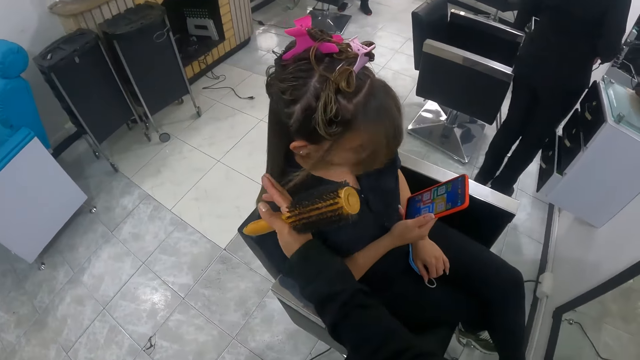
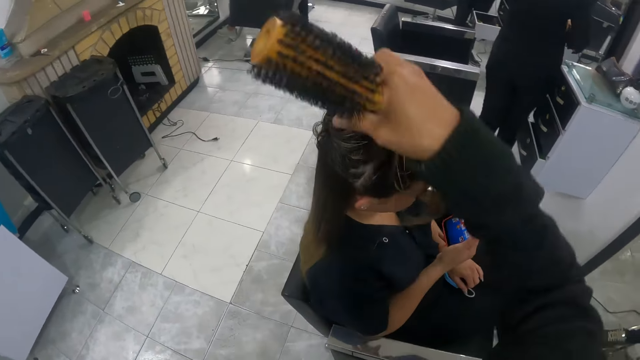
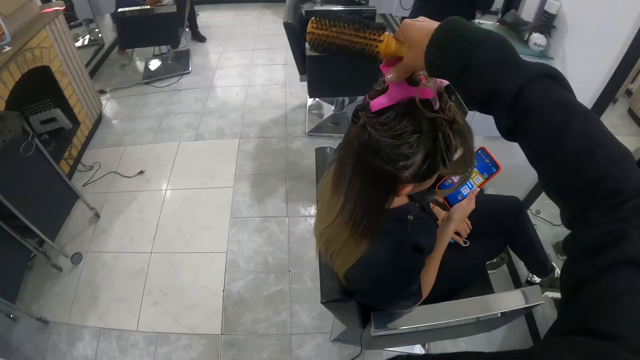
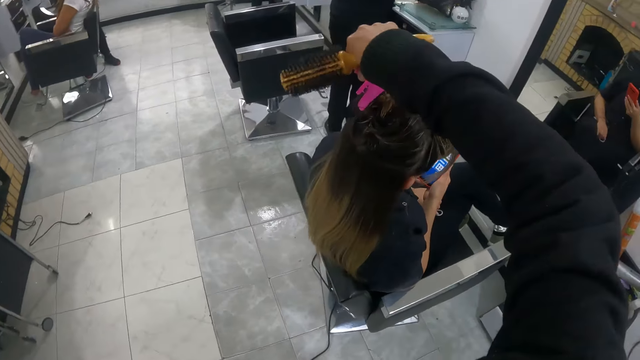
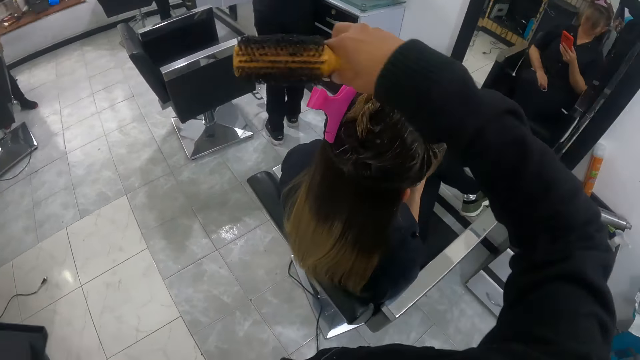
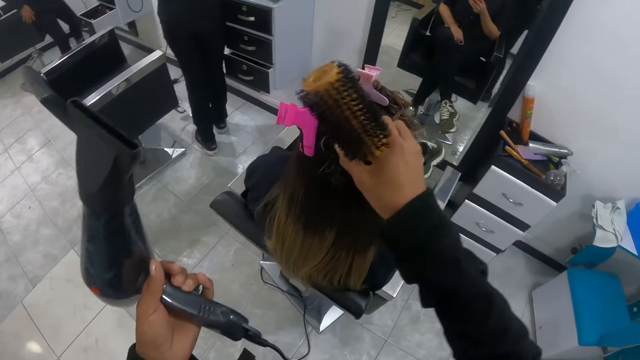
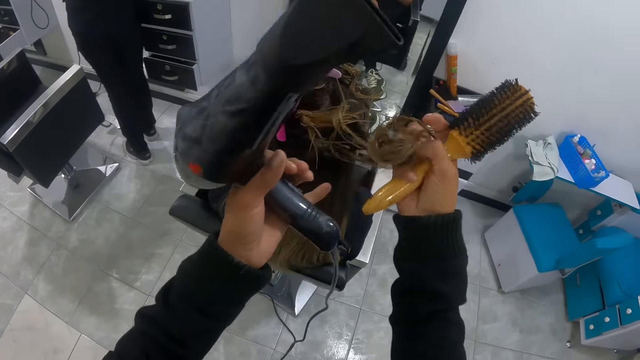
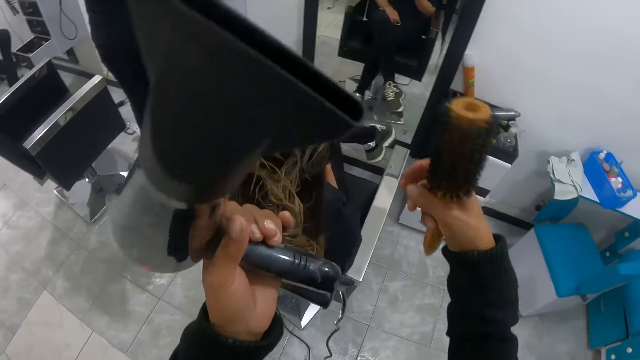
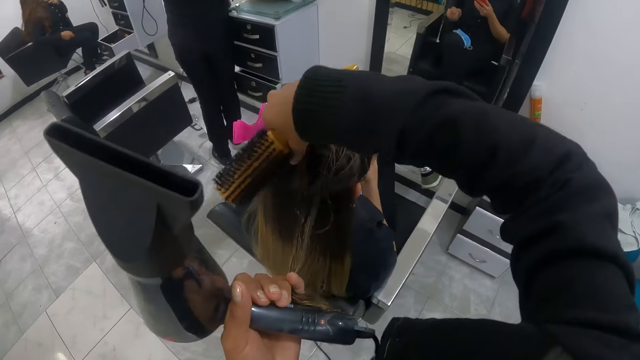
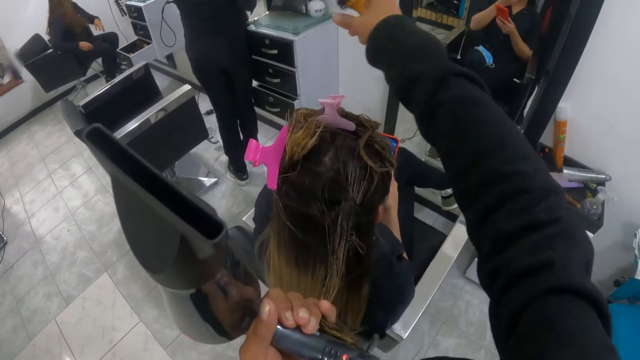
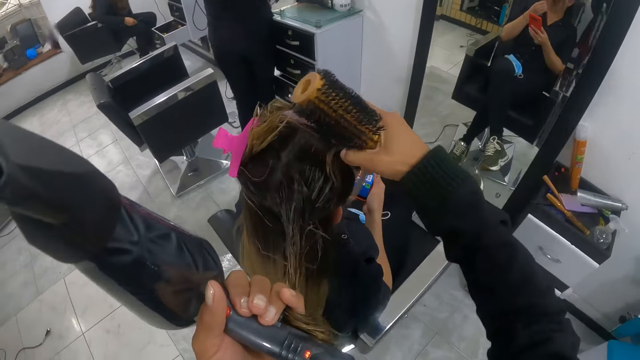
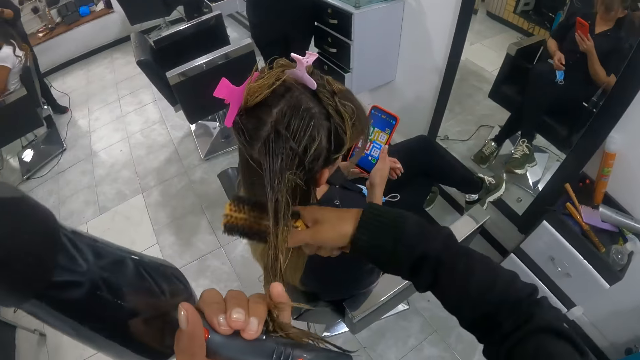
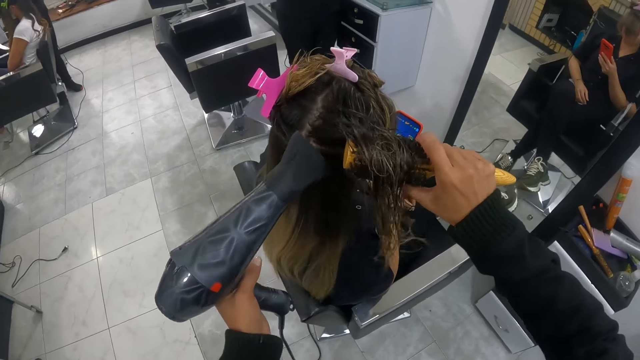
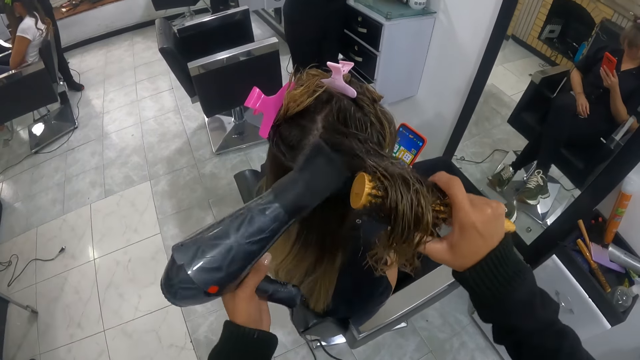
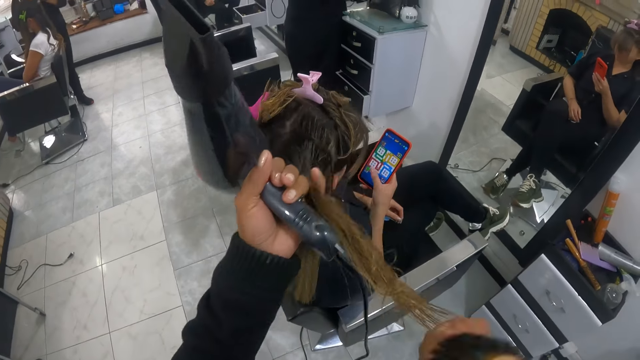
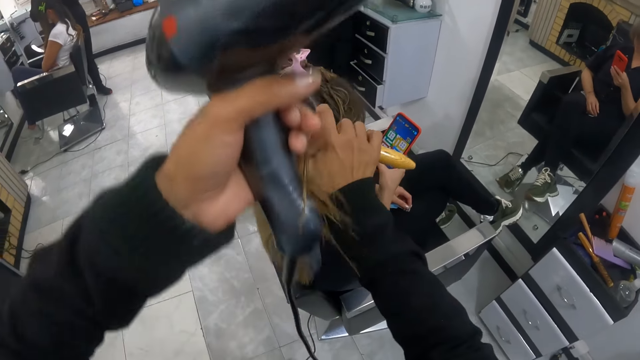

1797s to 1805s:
The camera wearer moves a hair clip on the woman's hair with her right hand. She holds a hair brush. The woman uses a mobile phone. The camera wearer holds a blow-dryer and the hair brush. She straightens the woman's hair. She unravels the woman's hair with her right hand. She unravels the woman's hair with her hands. Another woman runs her left hand through her hair. The camera wearer dries the first woman's hair with the blow-dryer and hair brush. The first woman uses the mobile phone. The camera wearer brushes the first woman's hair with the round brush in her right hand. She stretches the first woman's hair with the hairdryer and round brush in her hands. She grabs the first woman's hair with her left hand. A third woman curls a fourth woman's hair with the straightener in her right hand. The camera wearer brushes the first woman's hair with the round brush in her right hand.

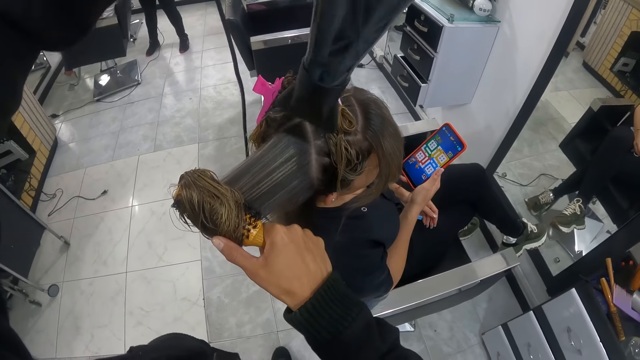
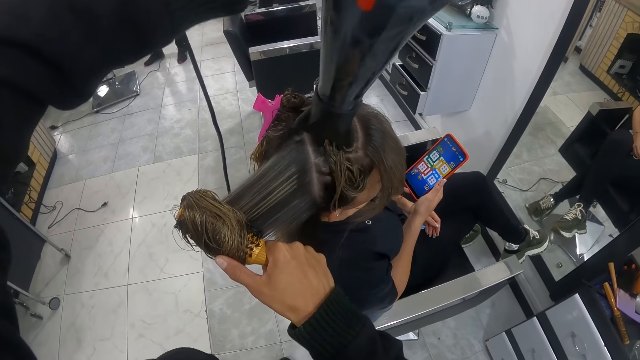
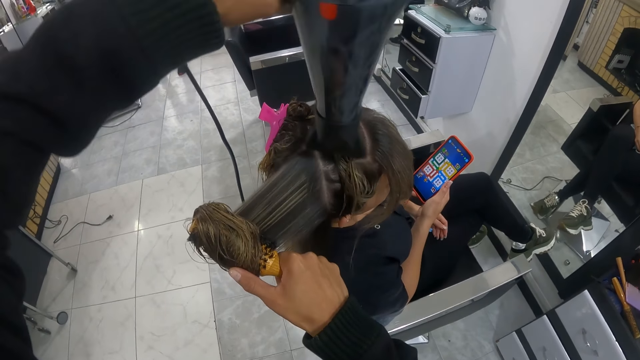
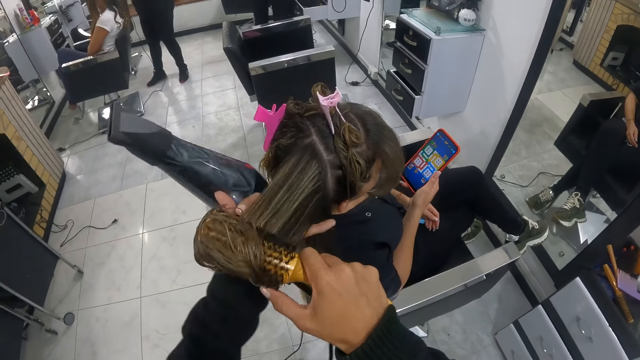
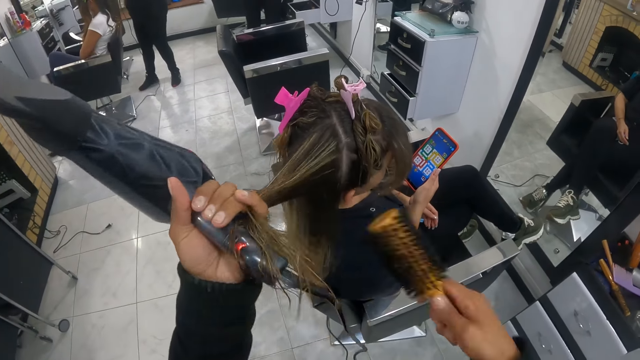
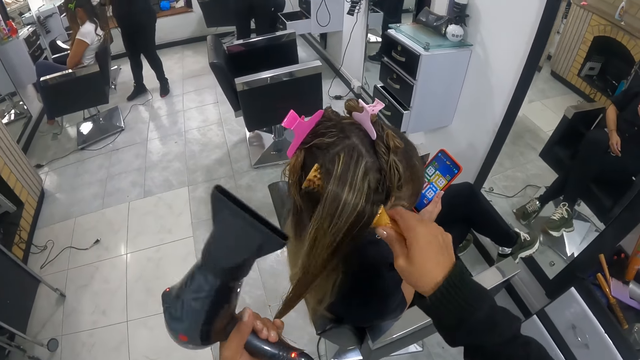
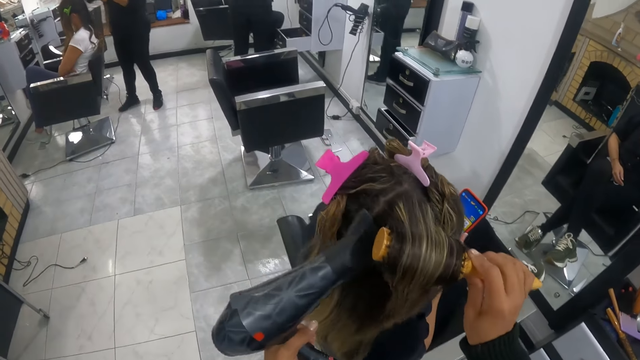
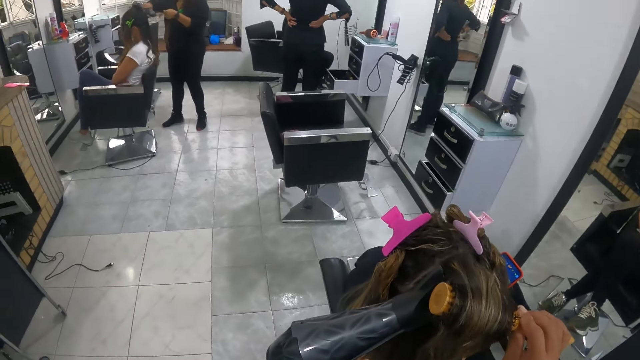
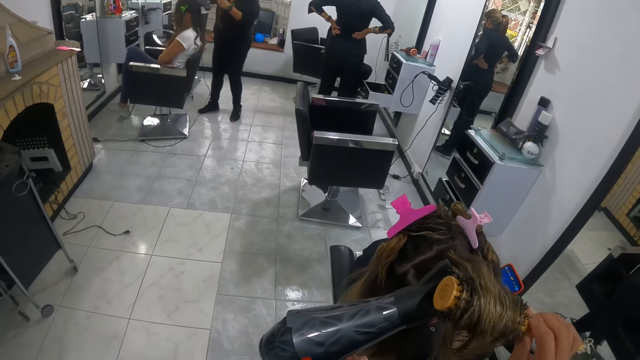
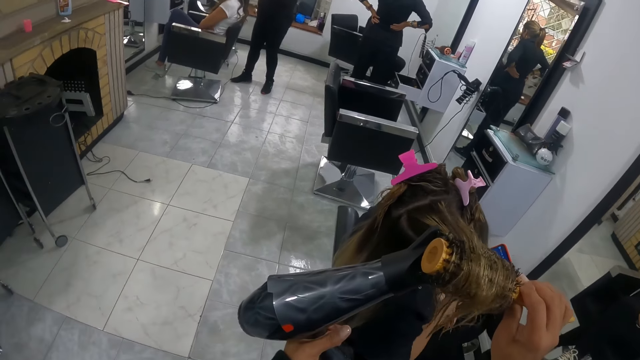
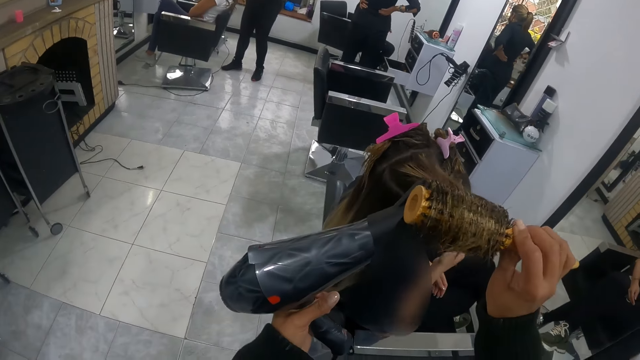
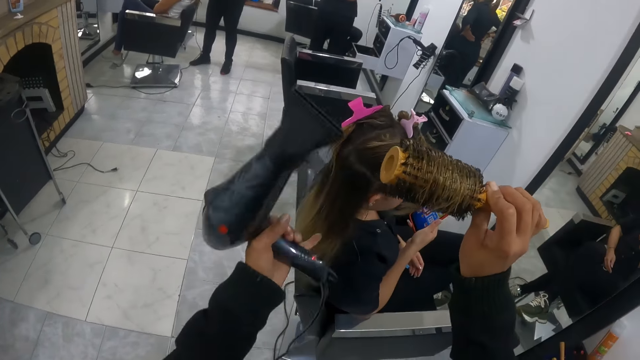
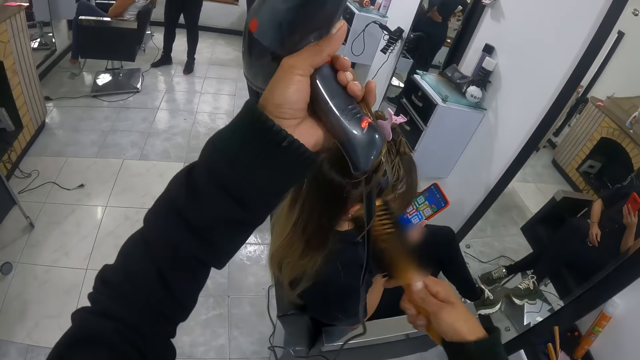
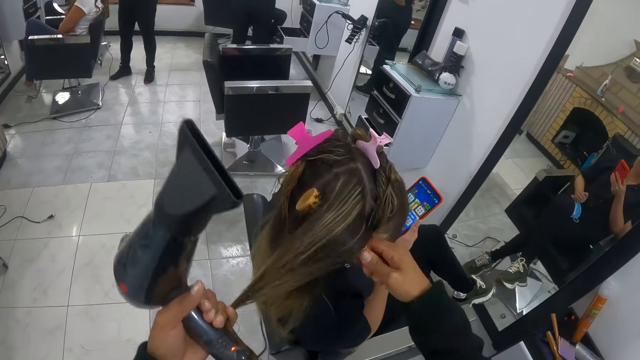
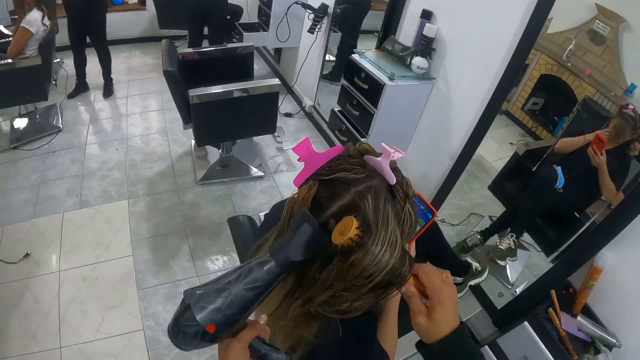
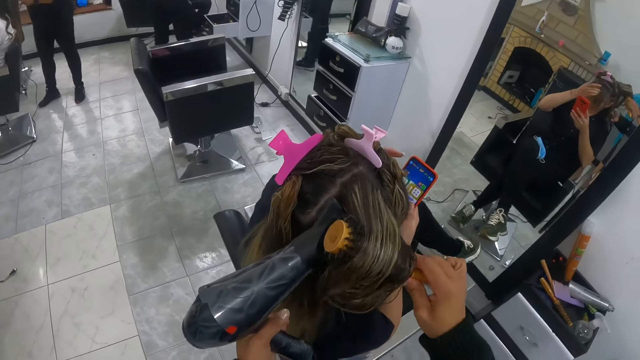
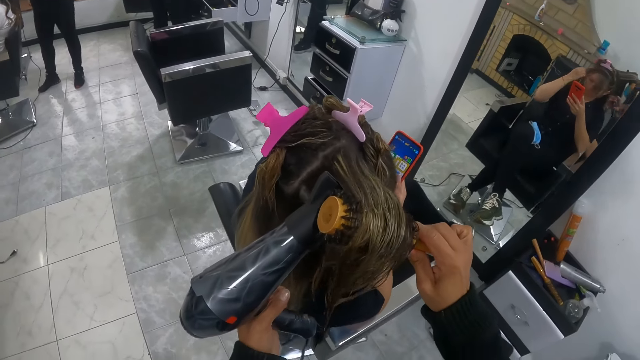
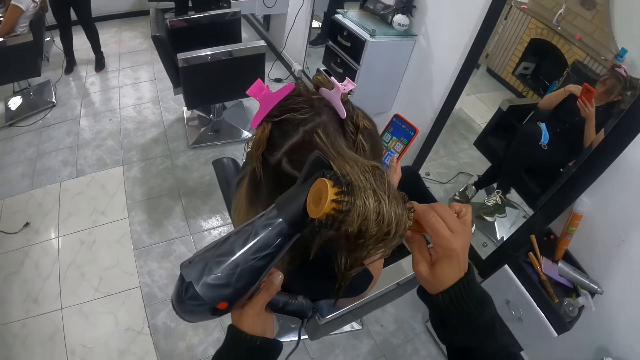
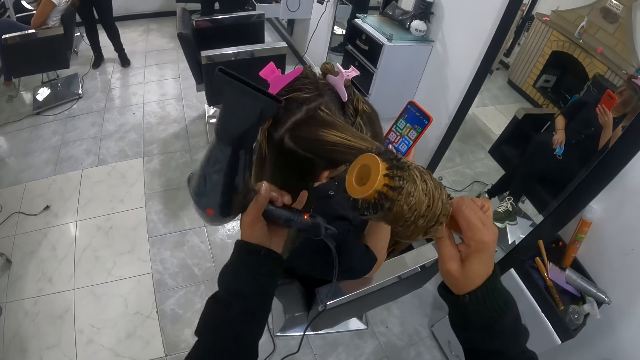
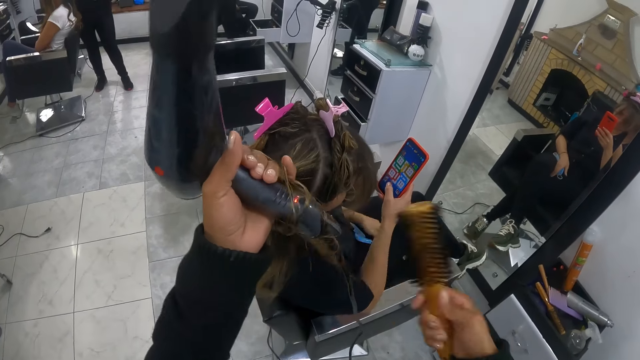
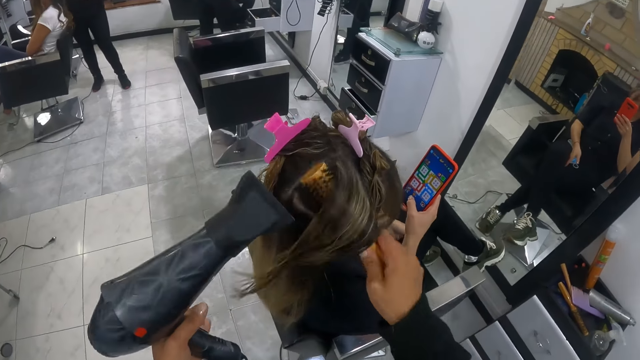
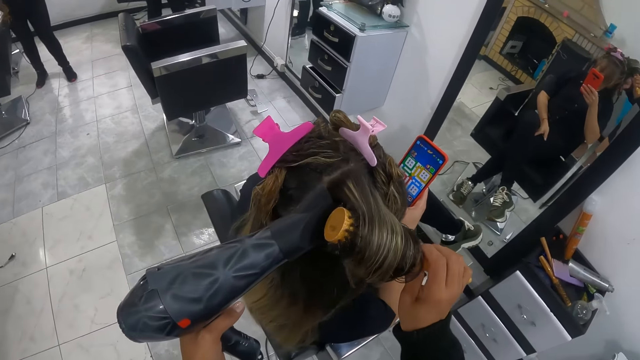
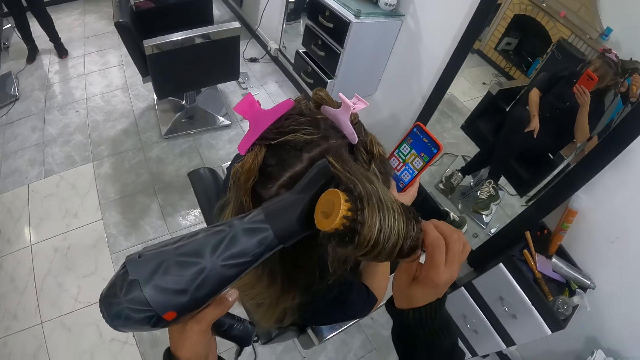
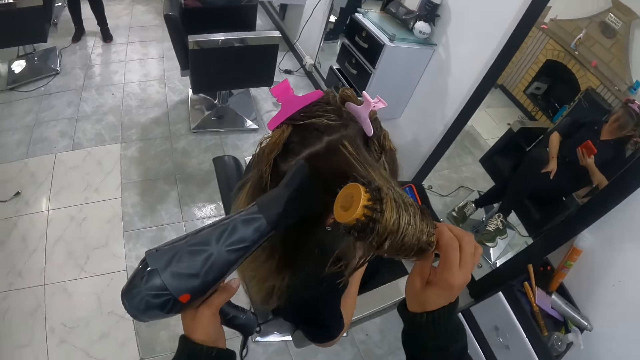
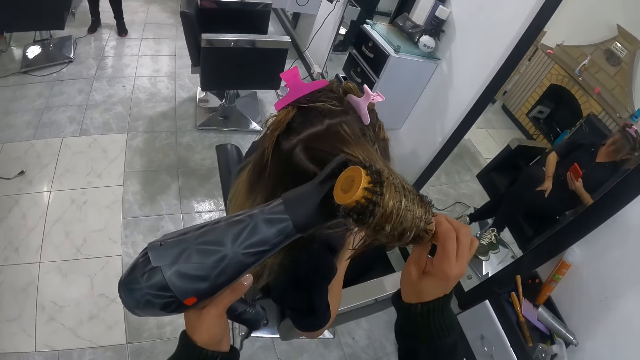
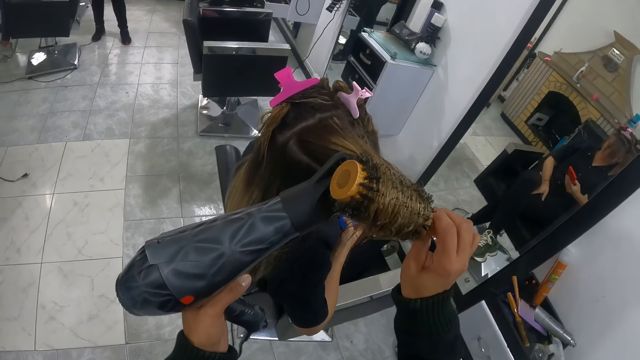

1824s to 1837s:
The camera wearer grabs the woman's hair with her left hand. She brushes the woman's hair with the round brush in her right hand. She stretches the woman's hair with the hairdryer and round brush in her hands. Another woman curls a third woman's hair with the straightener in her right hand. A fourth woman converses with a fifth woman. The camera wearer grabs the first woman's hair with her left hand. She brushes the first woman's hair with the round brush in her right hand. She stretches the first woman's hair with the hairdryer and round brush in her hands. She grabs the first woman's hair with her left hand. She brushes the first woman's hair with the round brush in her right hand. She stretches the first woman's hair with the hairdryer and round brush in her hands.
